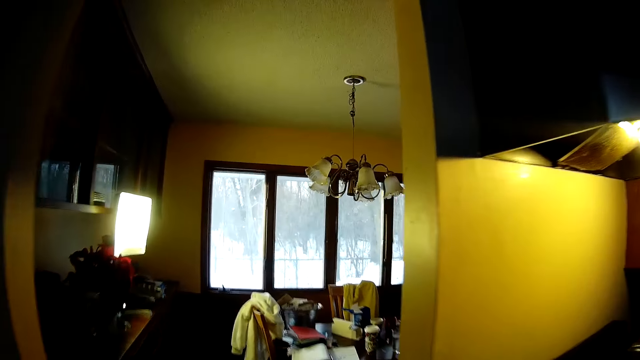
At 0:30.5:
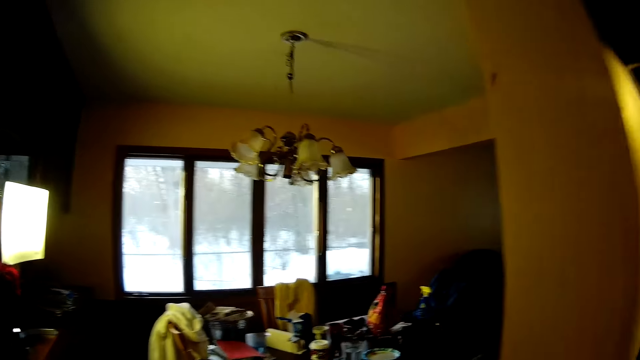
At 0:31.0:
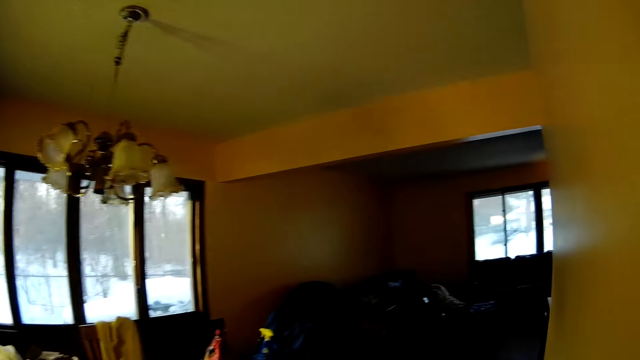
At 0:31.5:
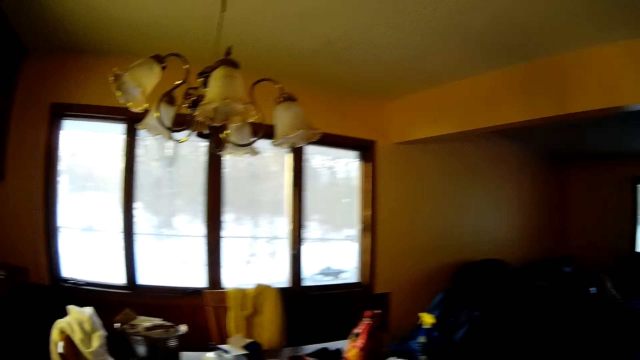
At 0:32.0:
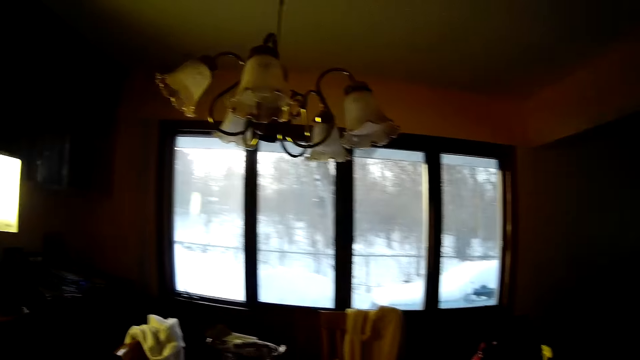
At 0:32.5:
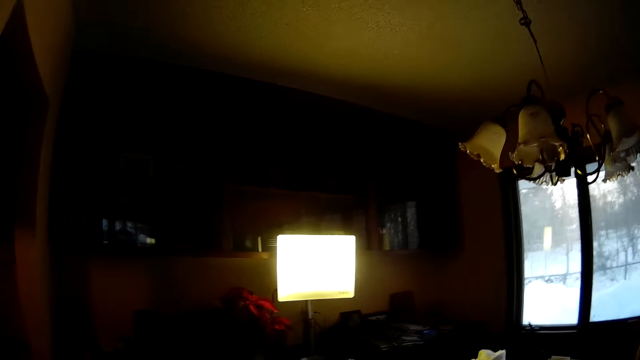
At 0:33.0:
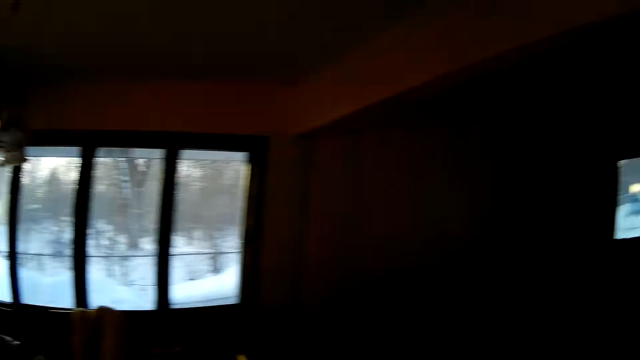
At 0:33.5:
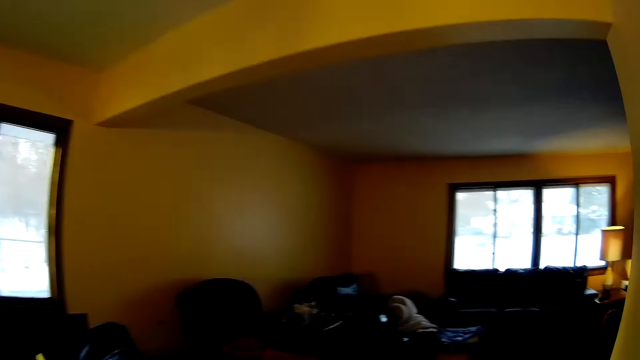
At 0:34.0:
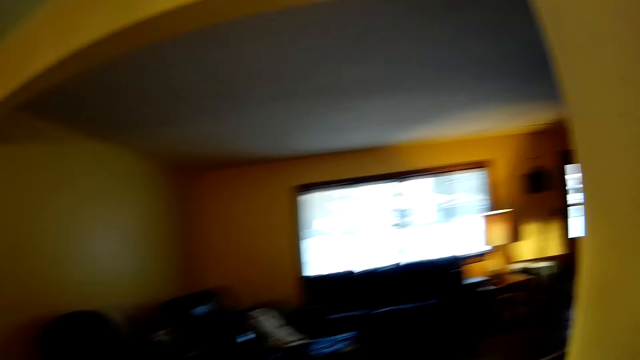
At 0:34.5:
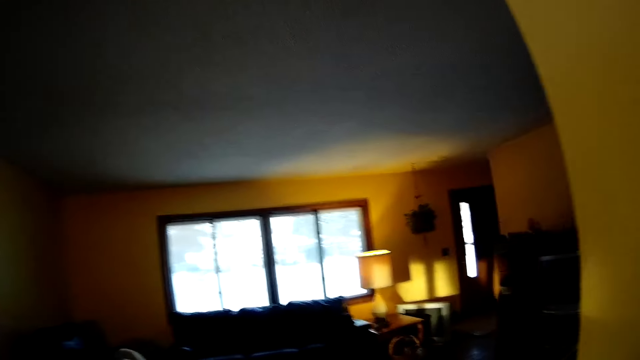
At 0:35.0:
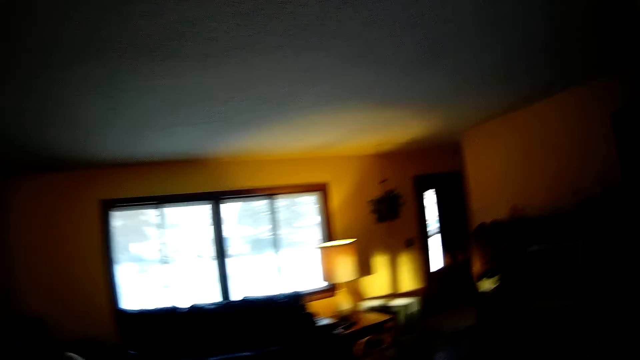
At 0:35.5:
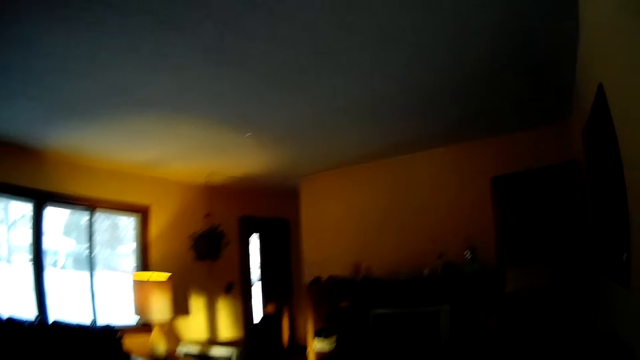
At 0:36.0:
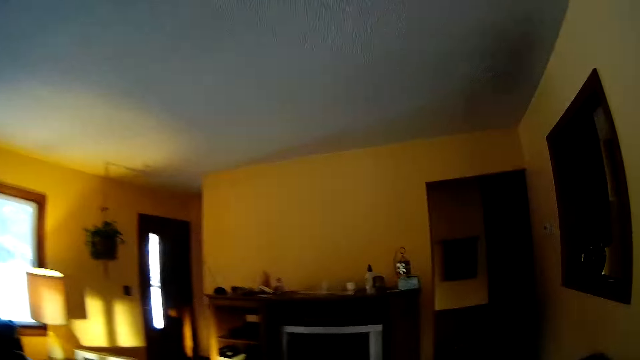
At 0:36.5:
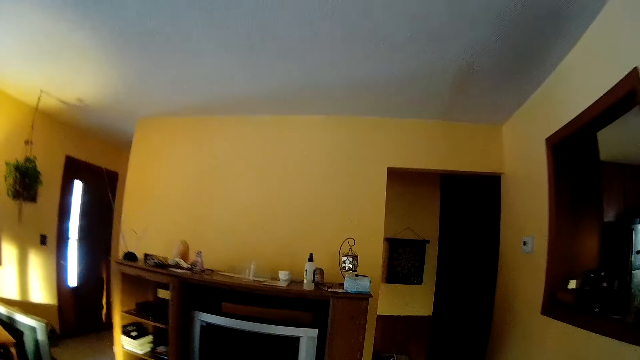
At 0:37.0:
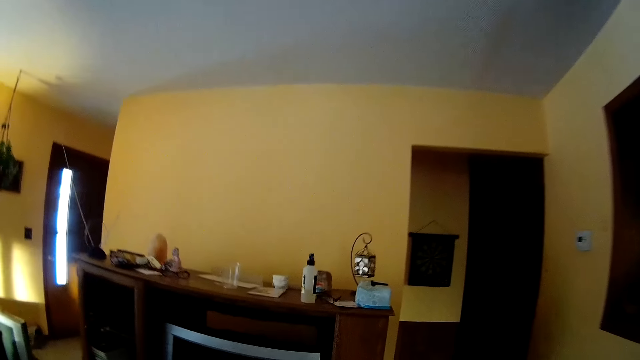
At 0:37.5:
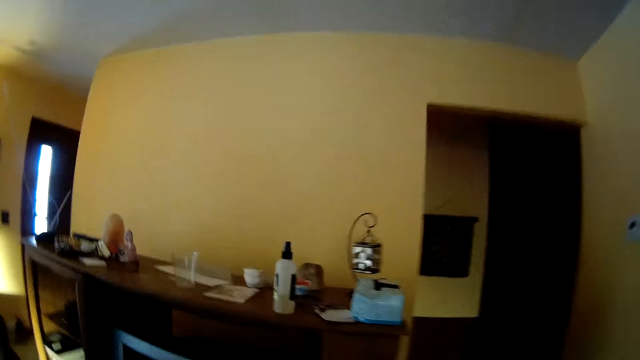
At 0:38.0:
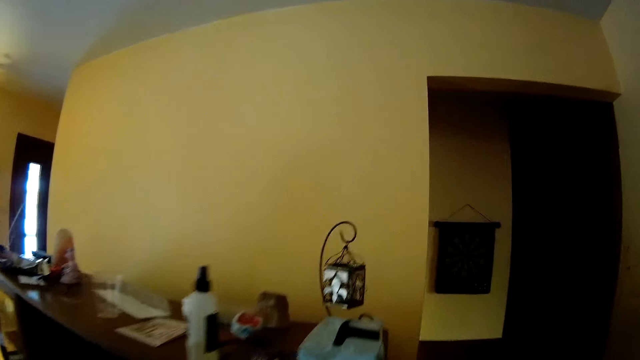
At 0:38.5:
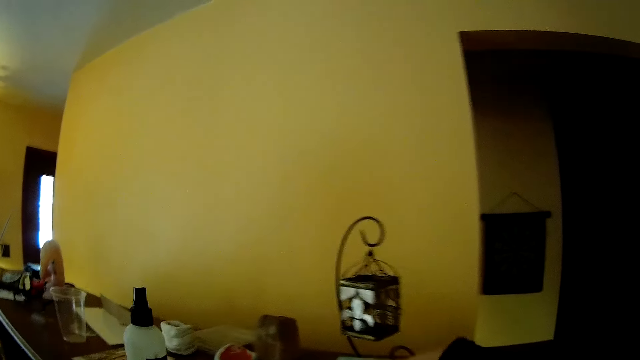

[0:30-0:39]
The camera wearer walks into a dining room. They look around. They walk into a living room. They walk toward a shelf. They walk around.

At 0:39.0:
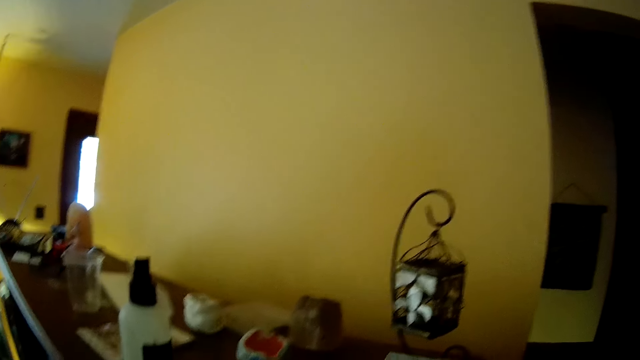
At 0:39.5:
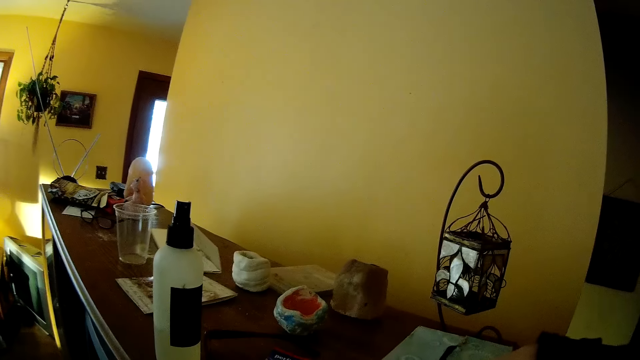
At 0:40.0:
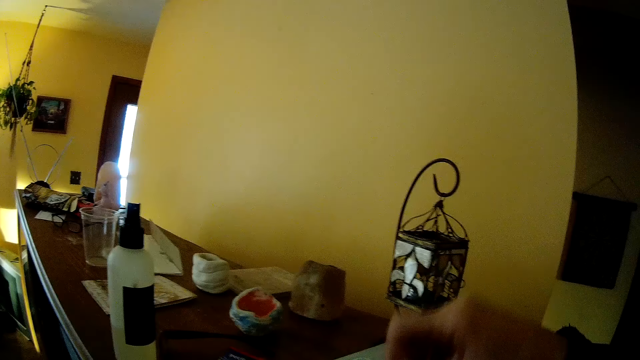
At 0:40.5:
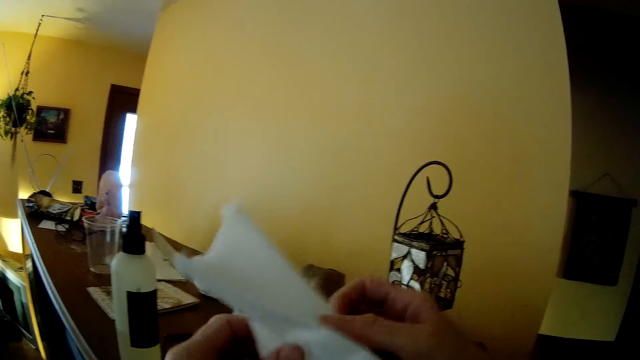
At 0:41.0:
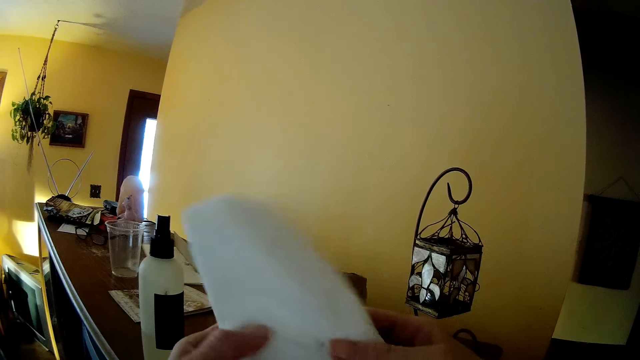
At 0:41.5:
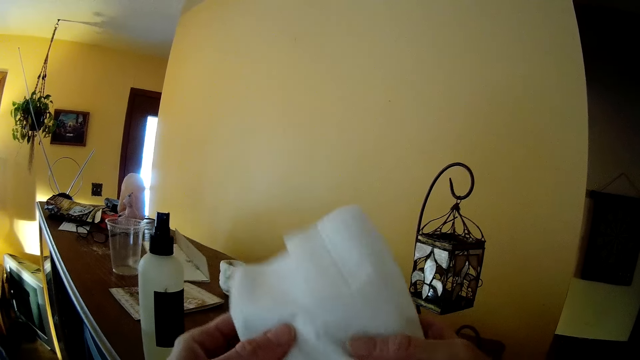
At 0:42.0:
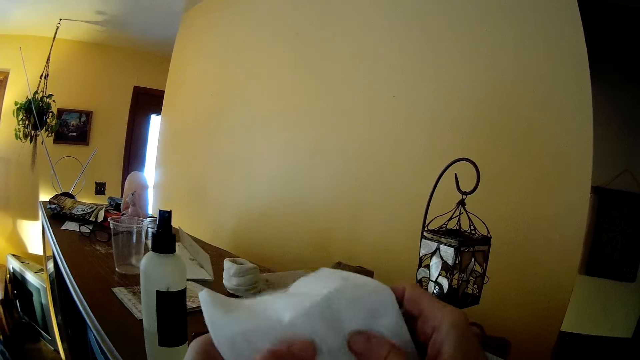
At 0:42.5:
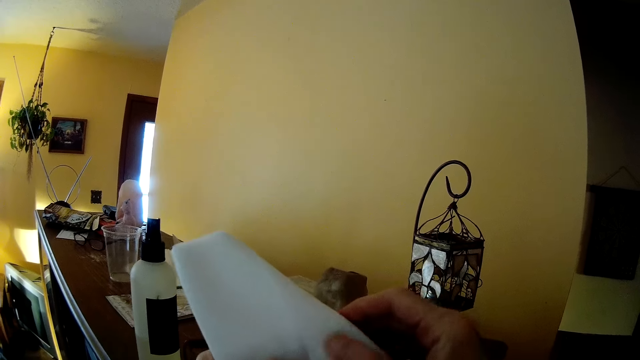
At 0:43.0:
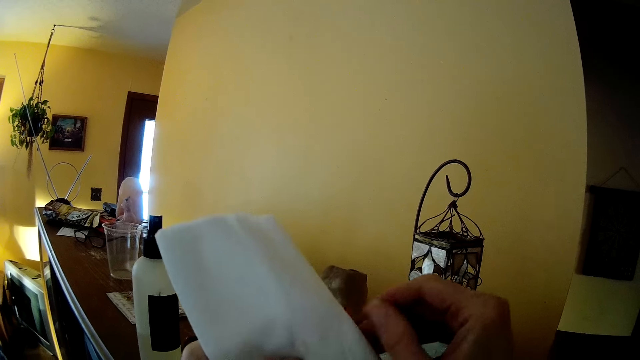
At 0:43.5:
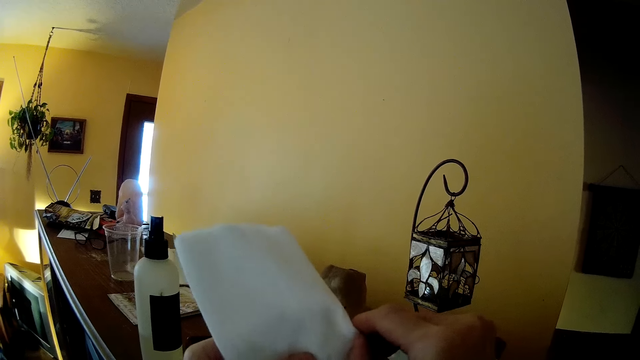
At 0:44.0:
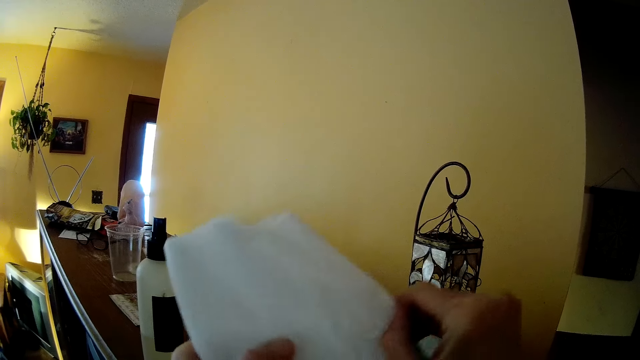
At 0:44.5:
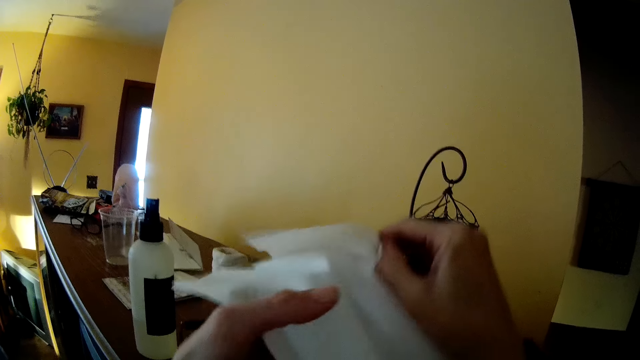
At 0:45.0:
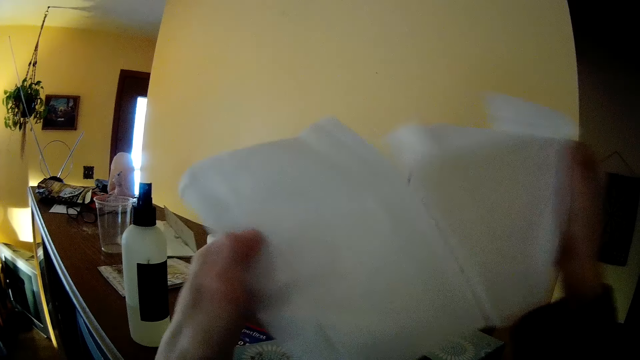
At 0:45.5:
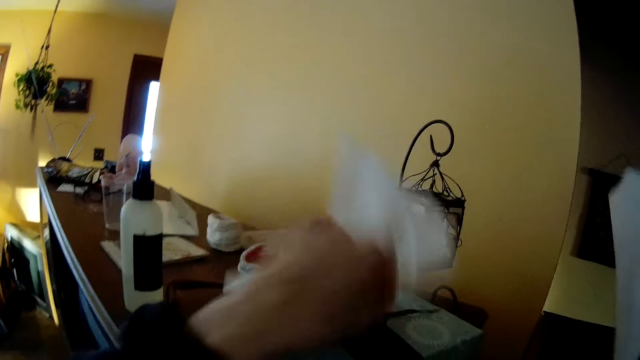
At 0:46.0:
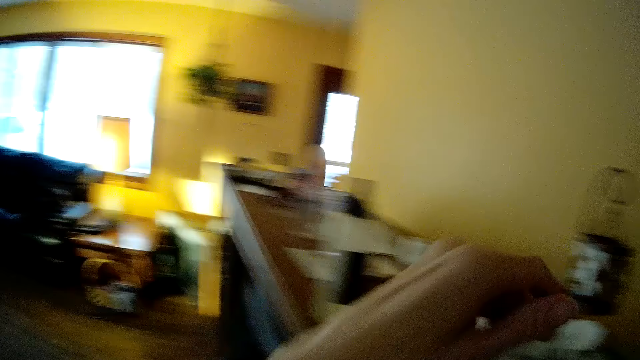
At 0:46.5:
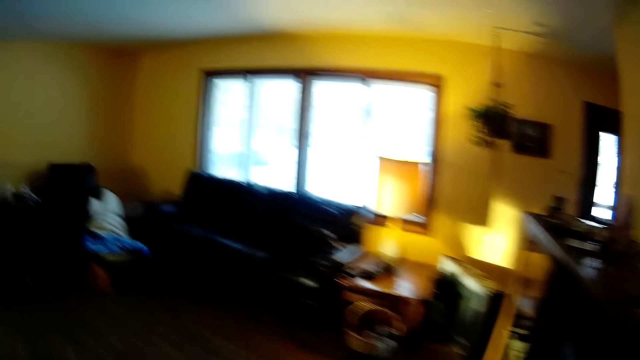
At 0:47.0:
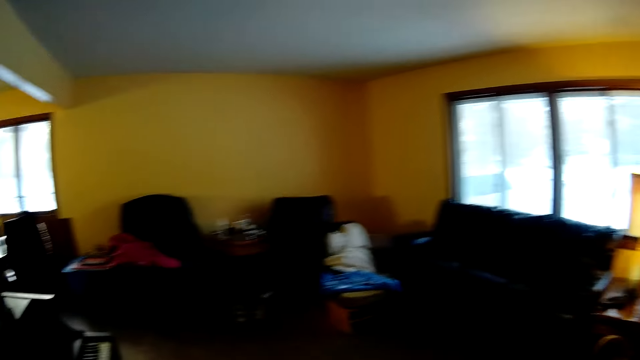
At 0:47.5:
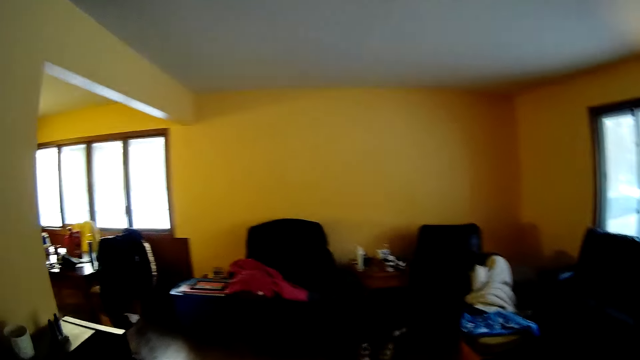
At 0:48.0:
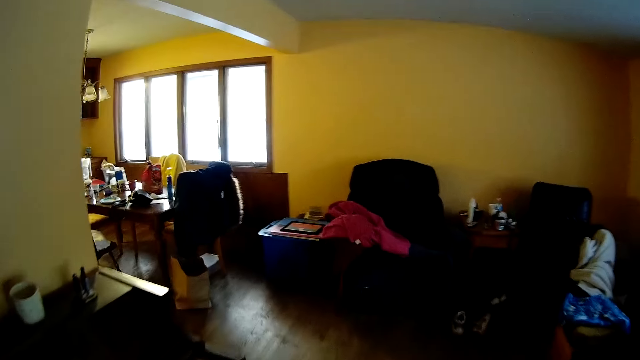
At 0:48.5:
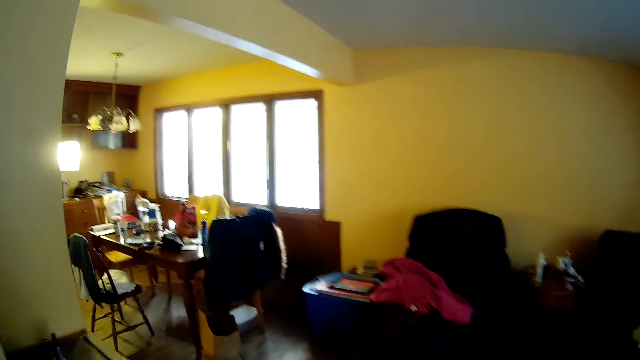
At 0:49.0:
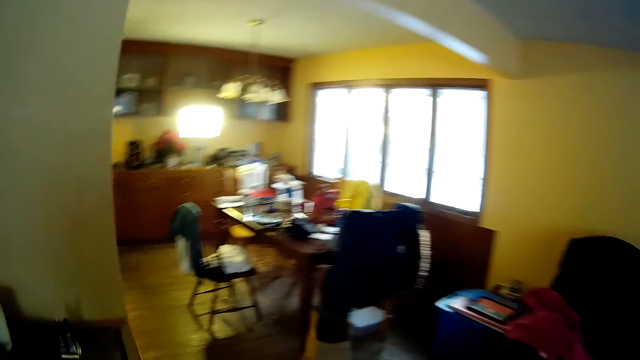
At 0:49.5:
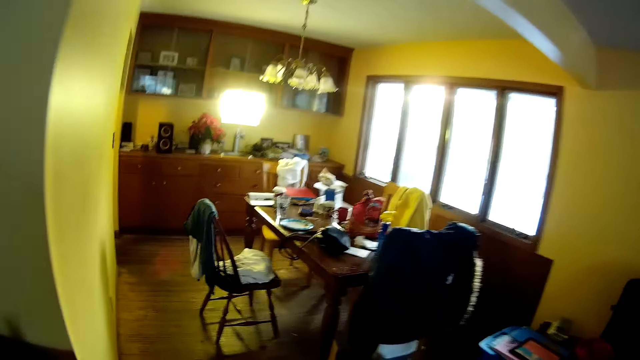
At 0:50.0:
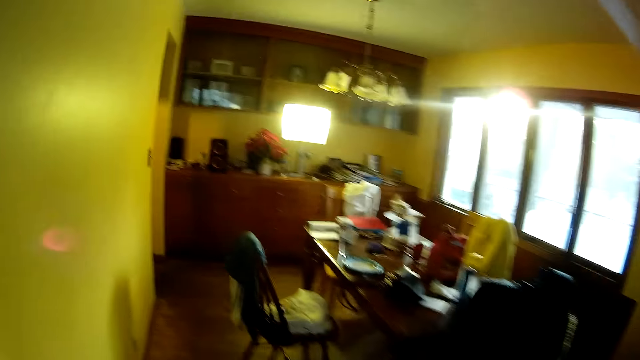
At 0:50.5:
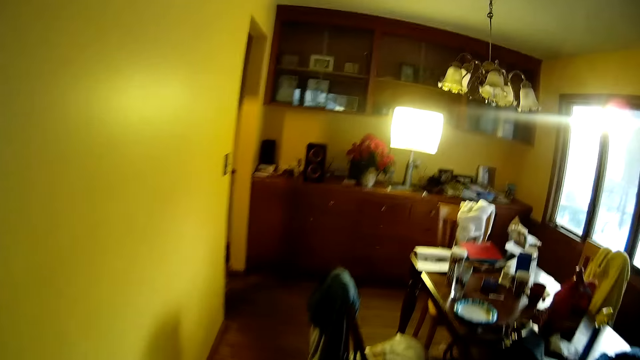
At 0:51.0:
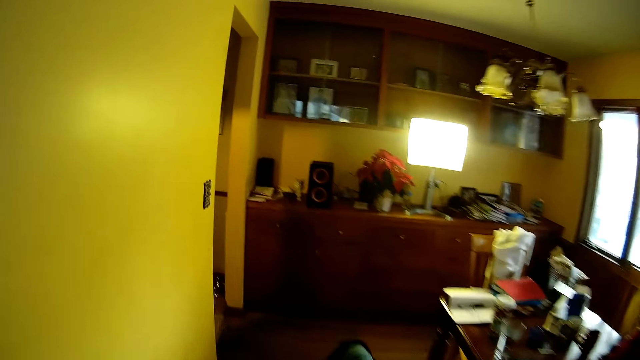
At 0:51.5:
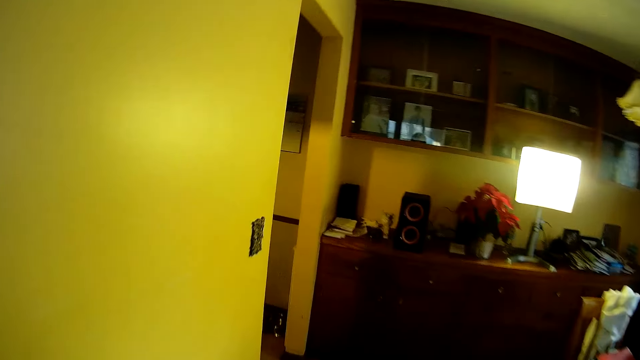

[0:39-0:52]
The camera wearer grabs tissues or serviettes from a box with her right hand. She separates the tissues in her hands. She opens the serviette. She separates the serviettes. She drops the tissue in her left hand into the box. She walks around. She walks out of the living room.
